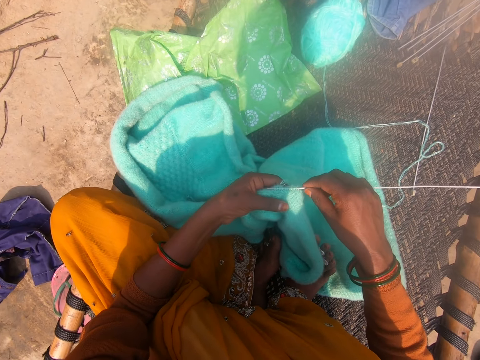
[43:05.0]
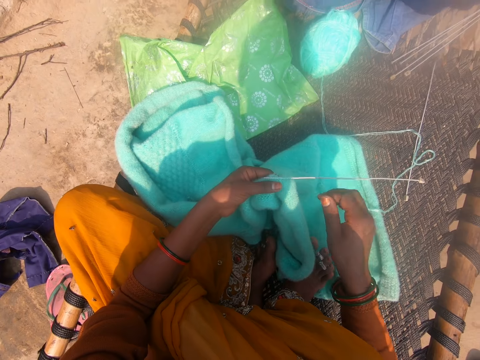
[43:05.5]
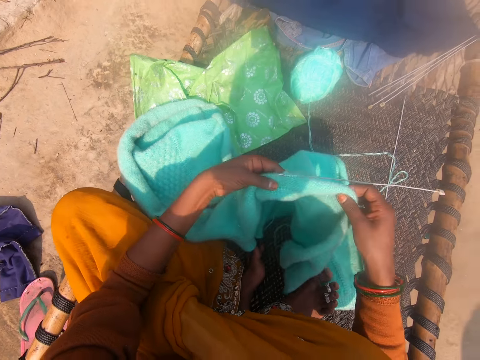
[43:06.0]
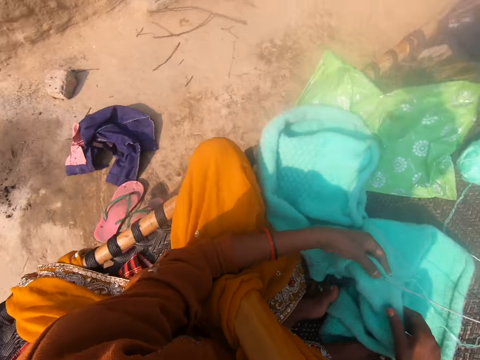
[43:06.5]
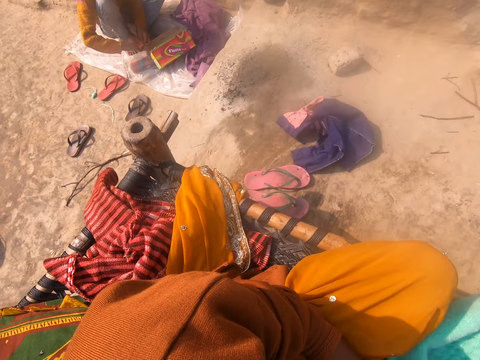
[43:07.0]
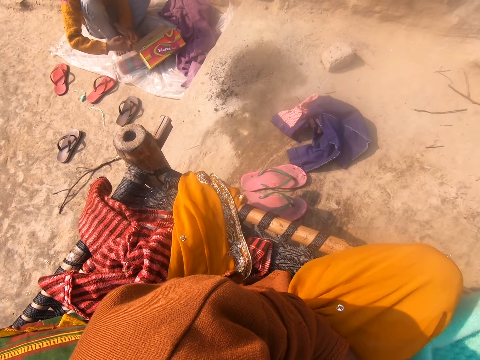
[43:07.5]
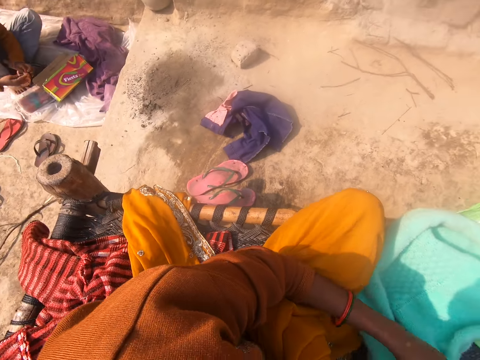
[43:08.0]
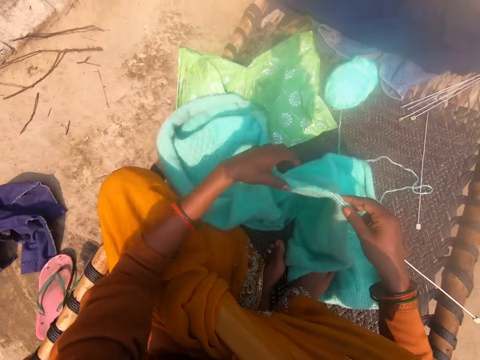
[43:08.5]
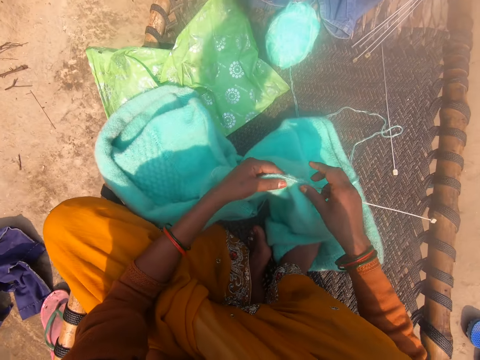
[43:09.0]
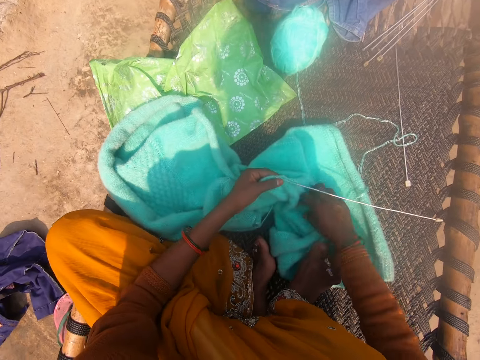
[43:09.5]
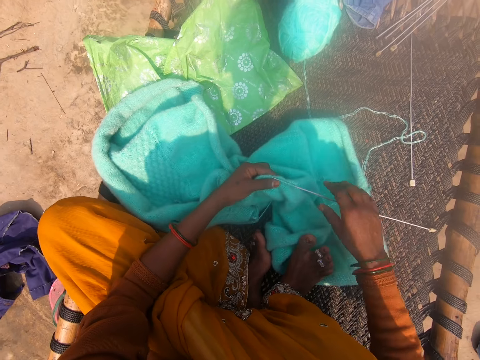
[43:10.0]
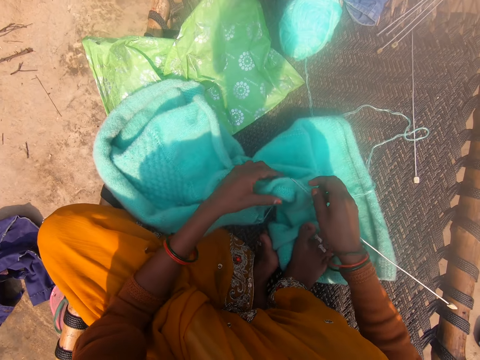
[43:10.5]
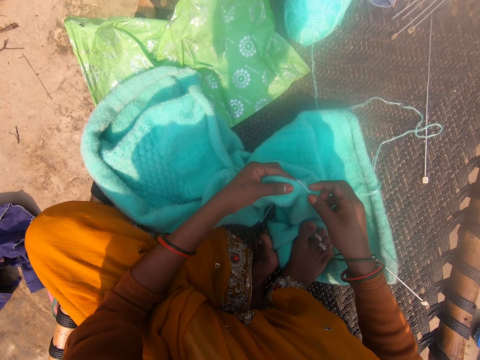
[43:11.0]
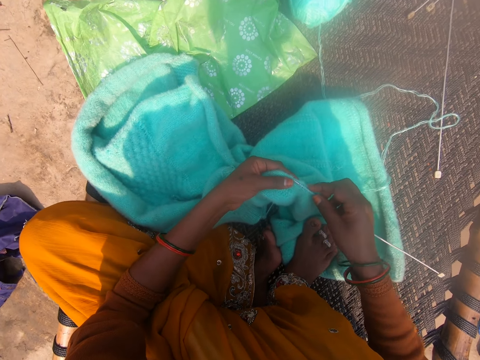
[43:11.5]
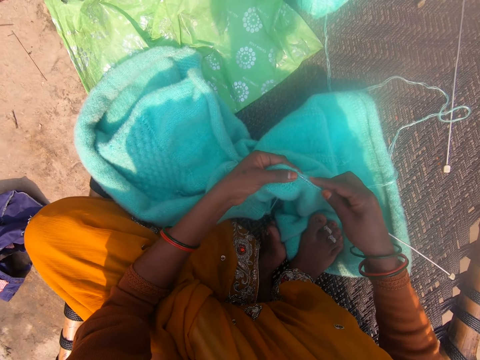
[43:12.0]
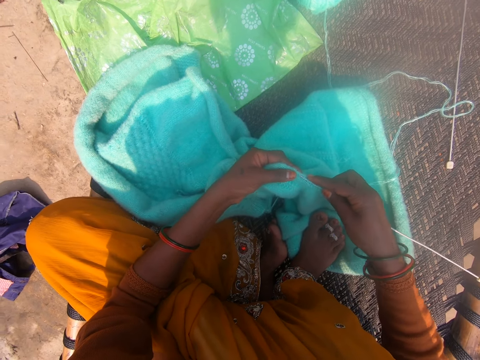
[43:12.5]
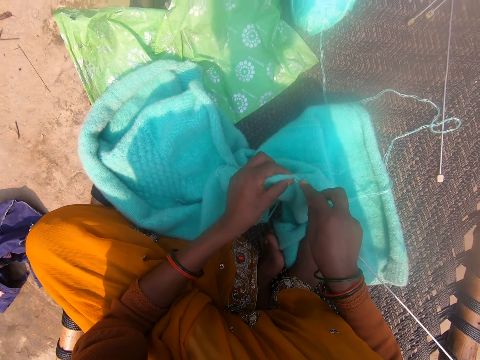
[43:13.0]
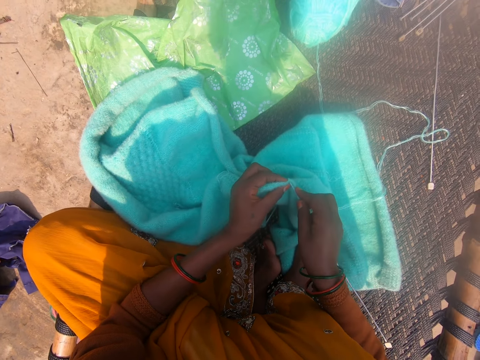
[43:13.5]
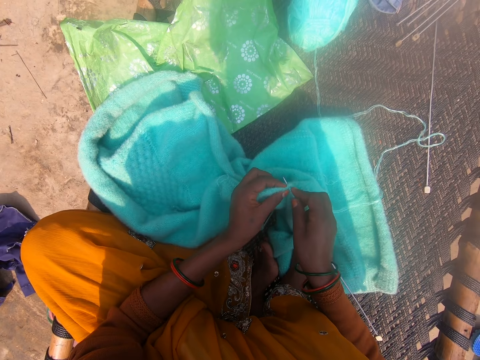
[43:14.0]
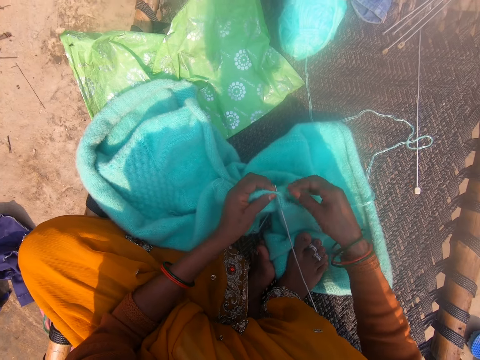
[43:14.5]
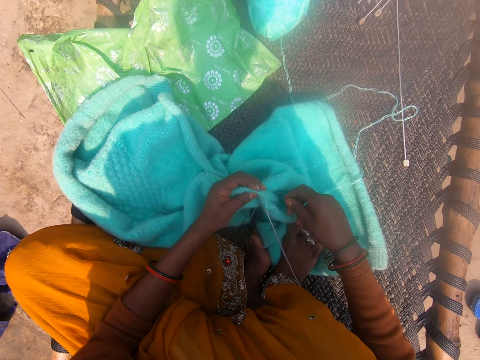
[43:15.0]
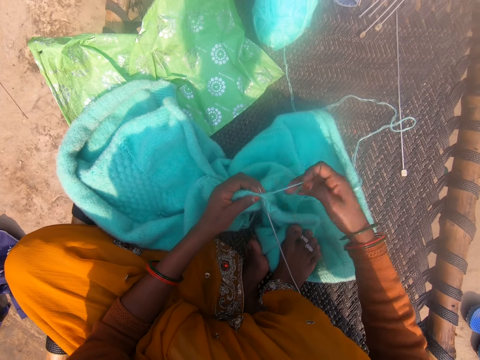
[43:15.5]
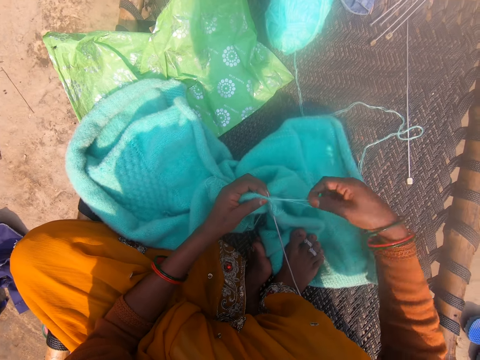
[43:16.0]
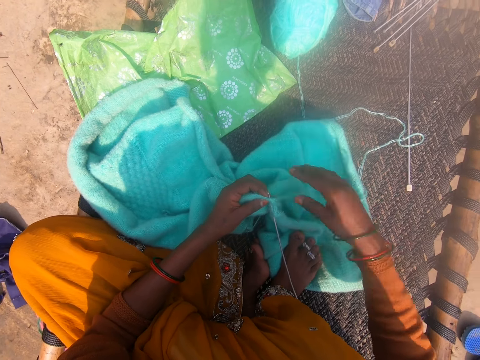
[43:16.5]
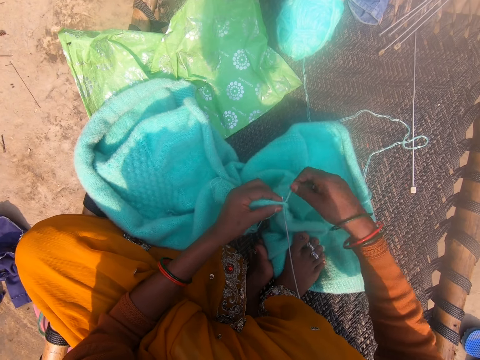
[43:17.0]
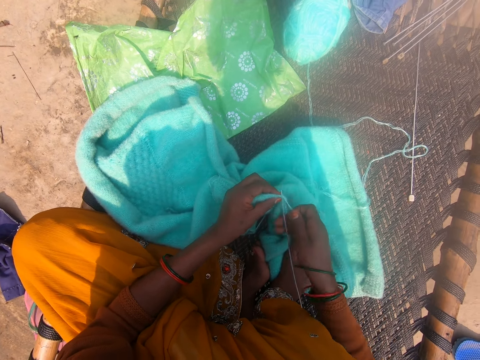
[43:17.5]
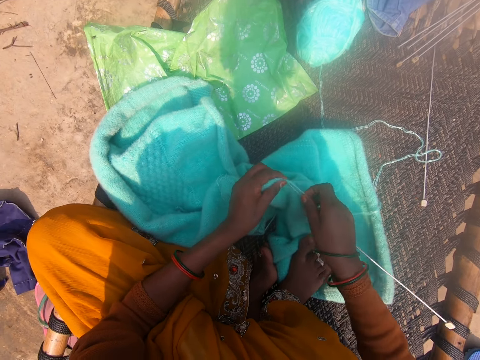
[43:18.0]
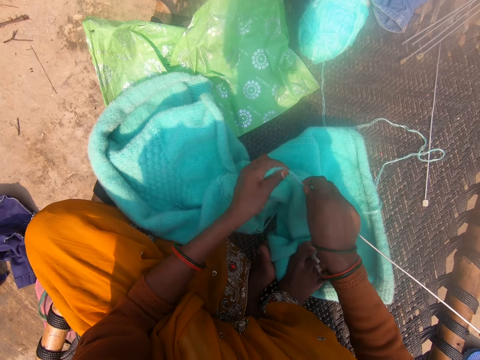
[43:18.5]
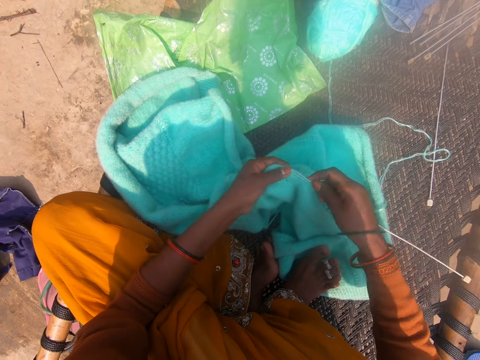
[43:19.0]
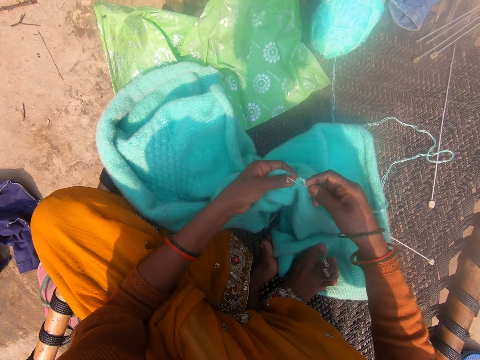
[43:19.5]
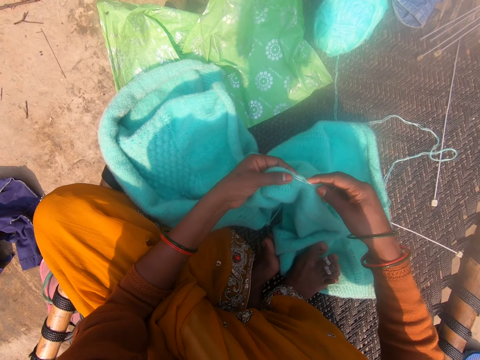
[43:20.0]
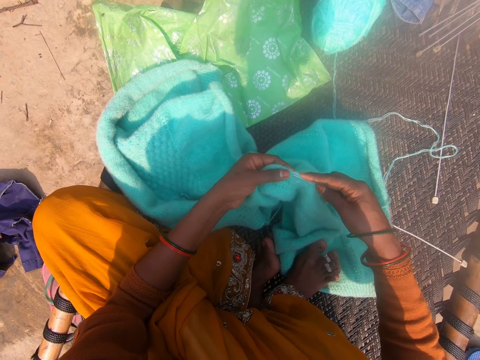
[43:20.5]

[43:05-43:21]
The camera wearer holds the crochet. She holds the sweater. She turns her head. She puts the sweater on the woven table. She looks at the ground. She holds the sweater. She knits the cardigan with the knitting needle. She holds the thread. She straightens the thread. She rolls the thread around the crochet. She sews the sweater.

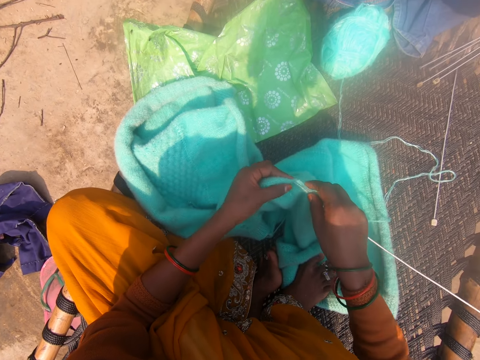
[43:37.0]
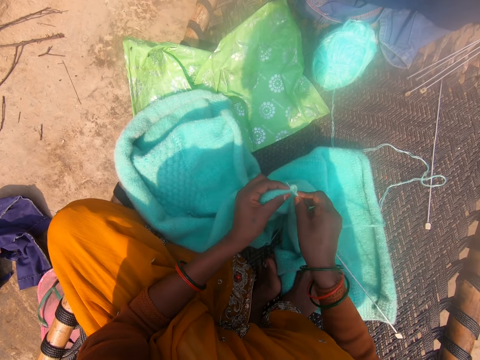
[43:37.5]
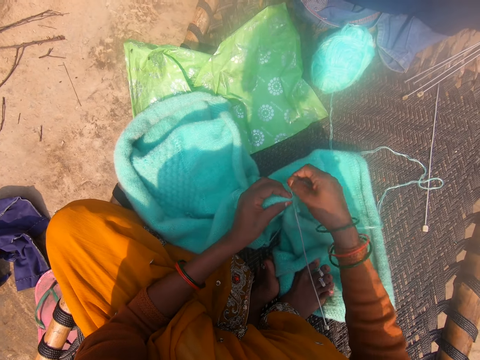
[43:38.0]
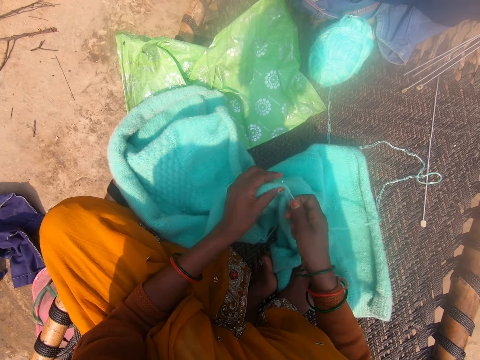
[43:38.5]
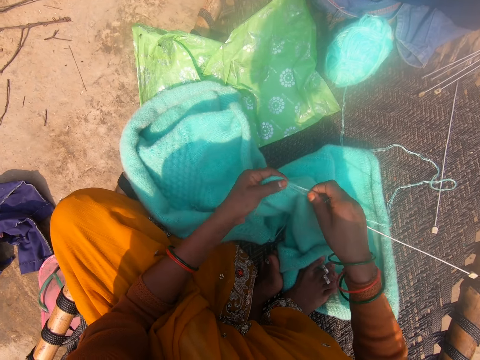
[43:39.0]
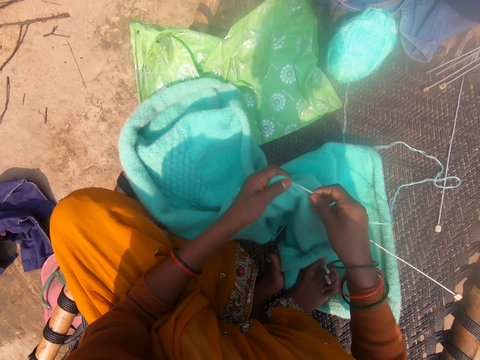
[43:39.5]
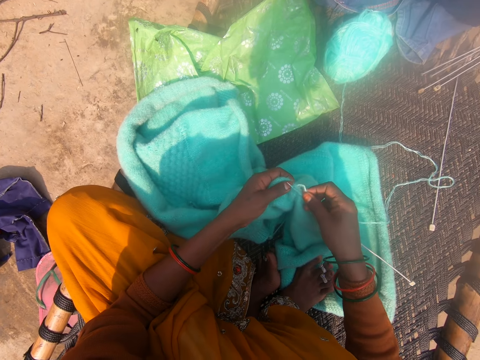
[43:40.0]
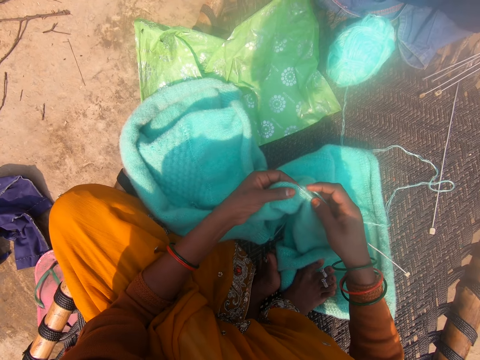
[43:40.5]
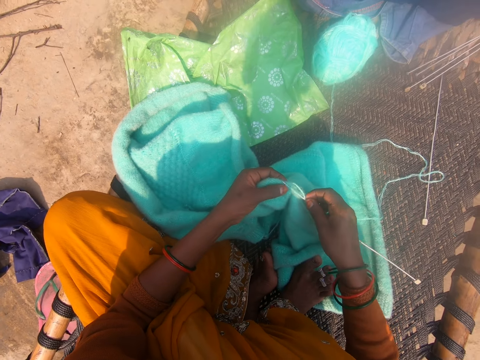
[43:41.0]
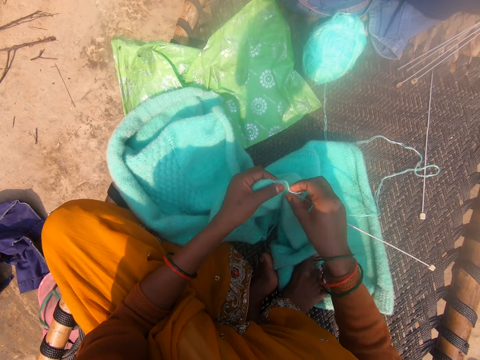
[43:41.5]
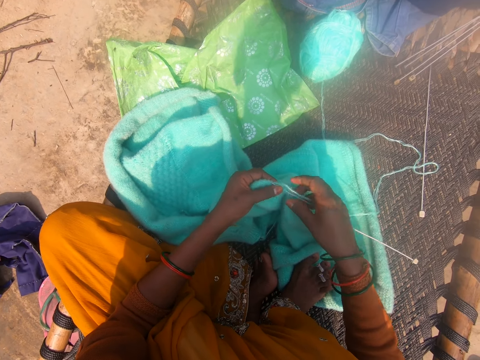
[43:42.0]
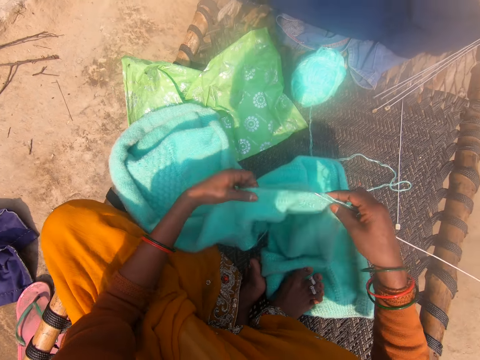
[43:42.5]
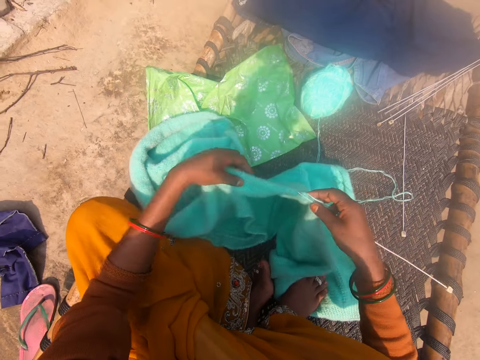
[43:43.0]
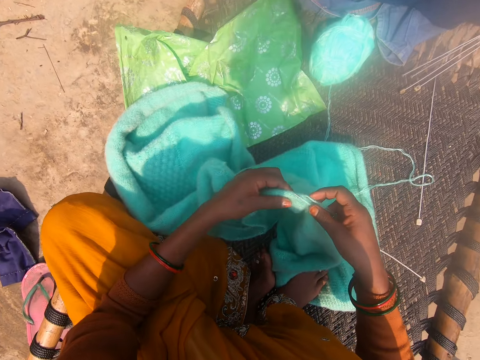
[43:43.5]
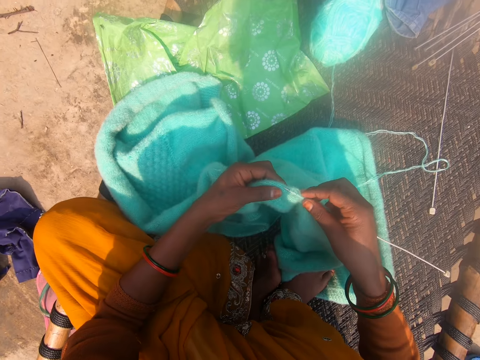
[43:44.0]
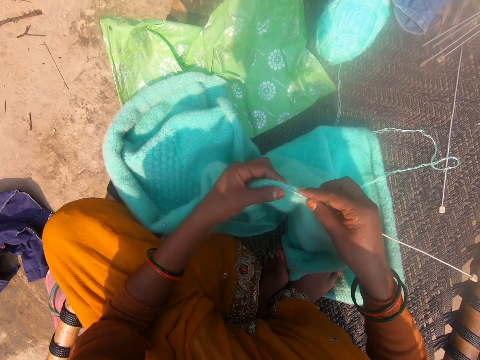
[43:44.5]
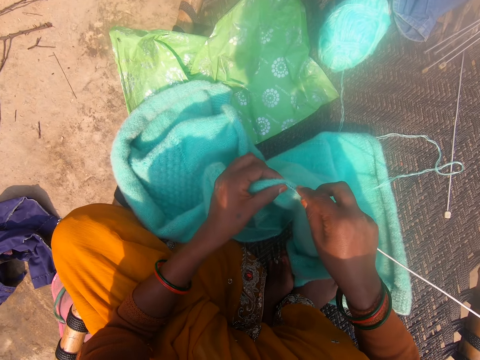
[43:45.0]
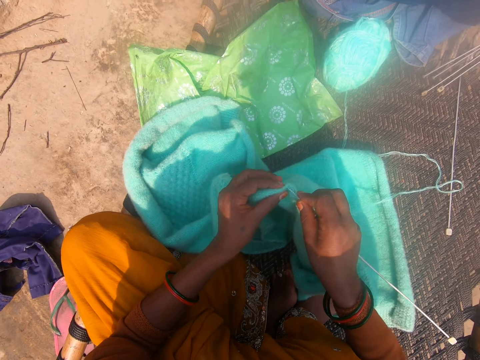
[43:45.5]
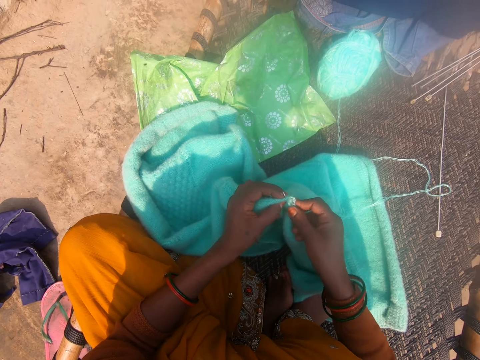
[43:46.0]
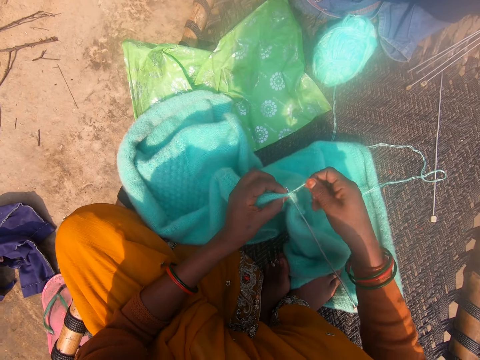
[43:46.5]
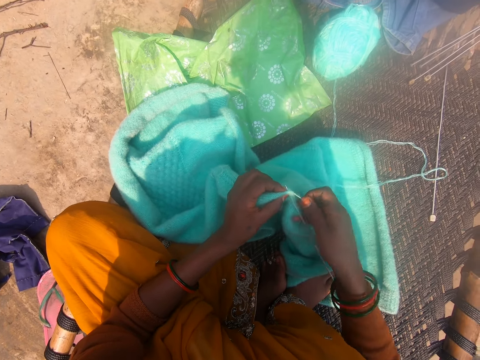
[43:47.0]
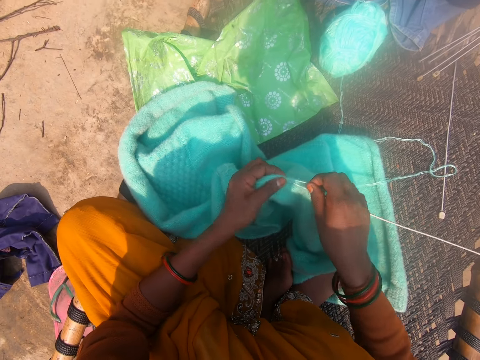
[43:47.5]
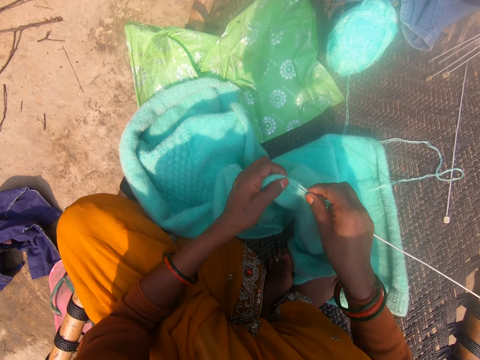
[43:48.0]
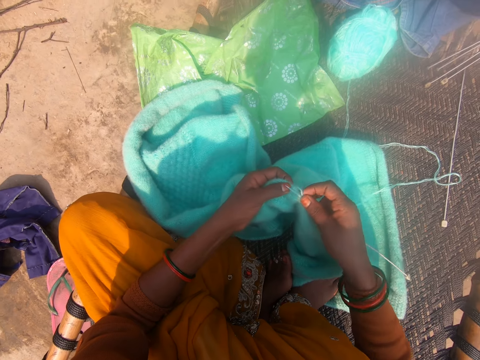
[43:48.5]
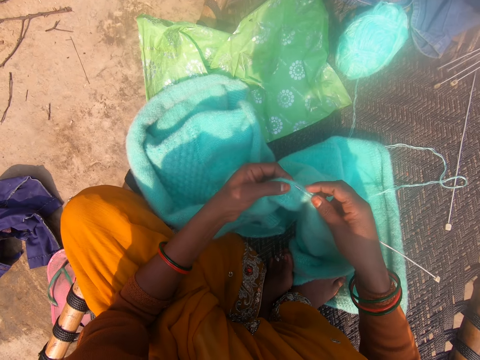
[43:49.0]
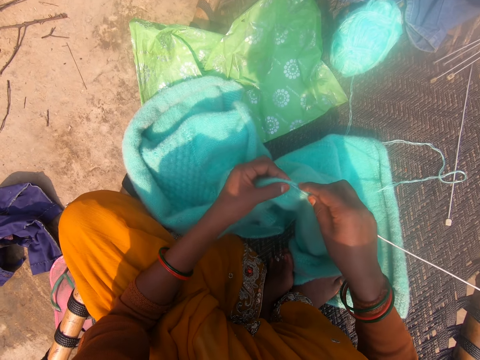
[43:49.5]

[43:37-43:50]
The camera wearer rolls the thread around the crochet. They sew the sweater. They hold the sweater. They sew the sweater. They roll the thread around the crochet. They sew the sweater.
